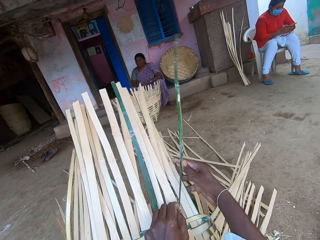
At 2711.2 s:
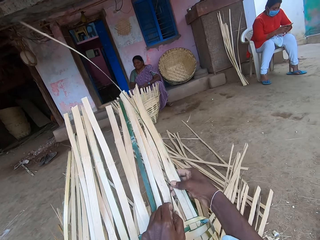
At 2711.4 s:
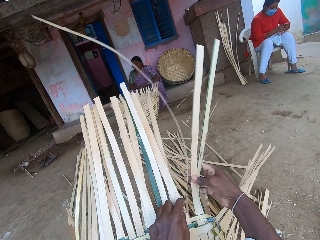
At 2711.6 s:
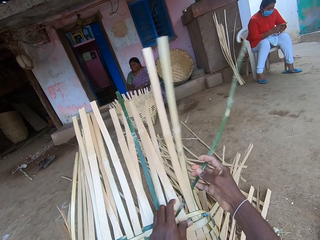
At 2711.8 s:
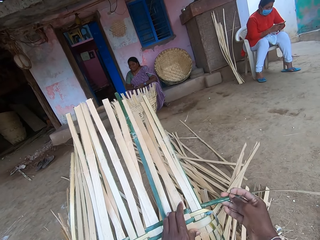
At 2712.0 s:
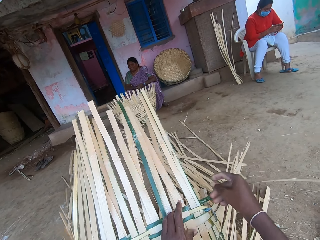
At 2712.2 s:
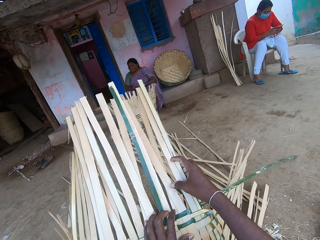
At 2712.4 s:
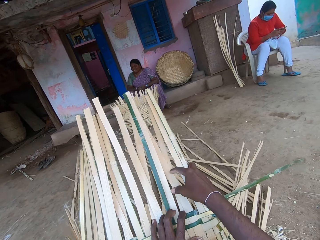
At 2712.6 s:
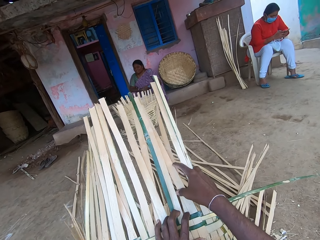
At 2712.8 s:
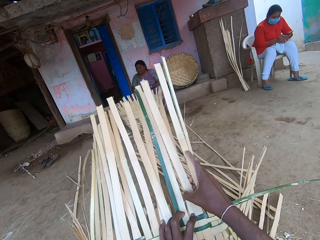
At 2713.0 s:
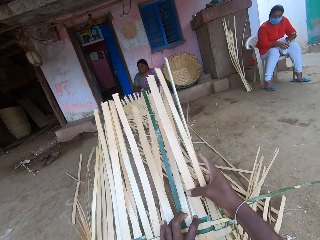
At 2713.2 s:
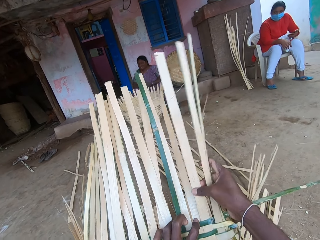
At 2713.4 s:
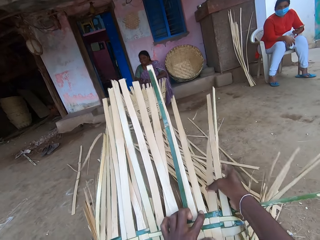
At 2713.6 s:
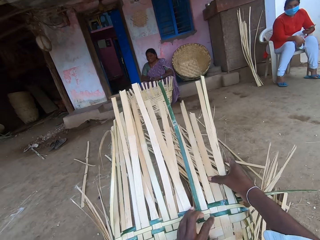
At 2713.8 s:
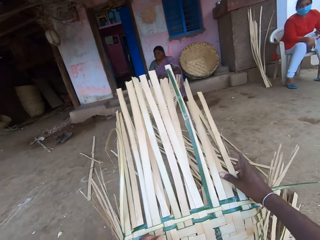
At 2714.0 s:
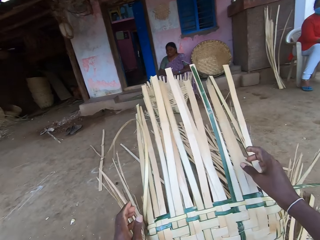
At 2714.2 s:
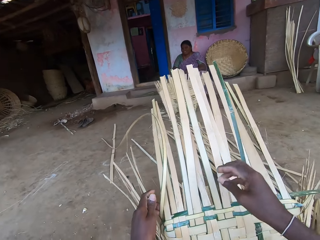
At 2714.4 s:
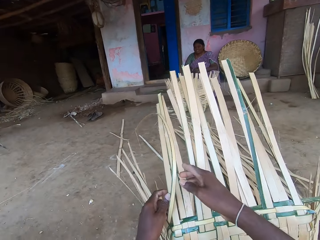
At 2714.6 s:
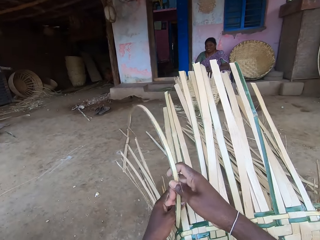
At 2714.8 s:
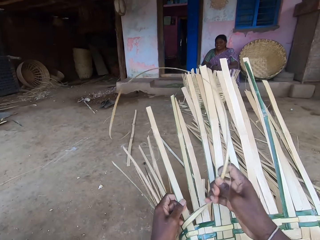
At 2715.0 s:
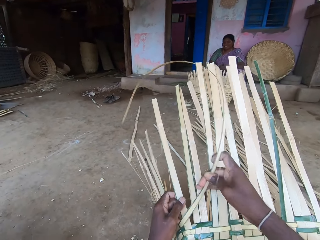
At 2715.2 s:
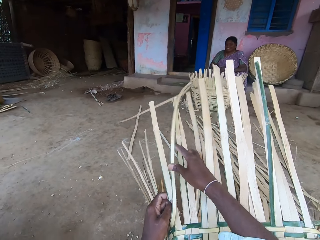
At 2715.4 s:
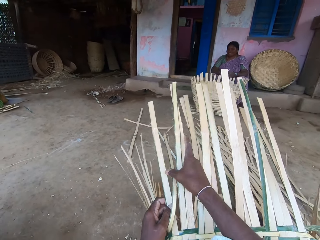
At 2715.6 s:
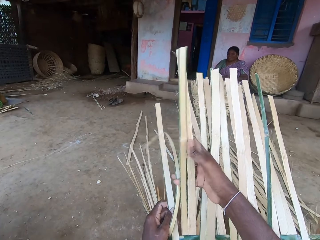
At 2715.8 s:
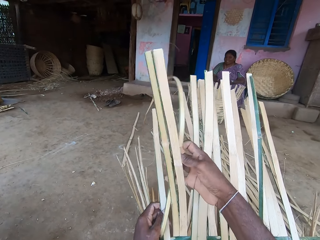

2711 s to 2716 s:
A woman operates the phones in her hands. The camera wearer adjusts the basket's bamboo strips with his right hand. He weaves the basket with the bamboo strip in his hands.

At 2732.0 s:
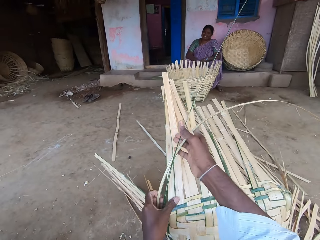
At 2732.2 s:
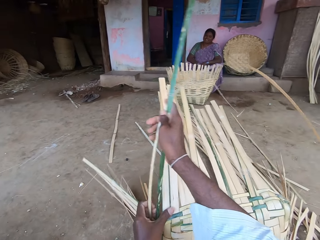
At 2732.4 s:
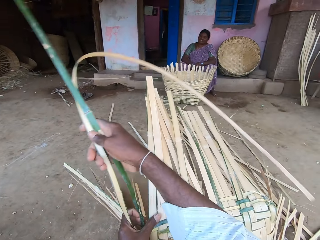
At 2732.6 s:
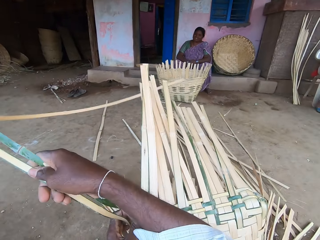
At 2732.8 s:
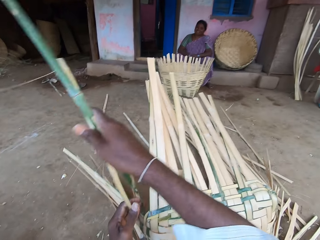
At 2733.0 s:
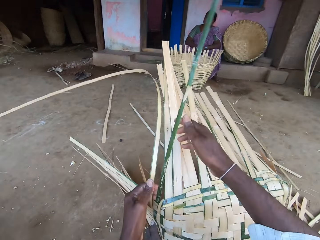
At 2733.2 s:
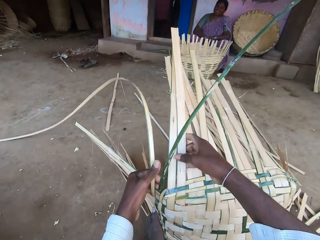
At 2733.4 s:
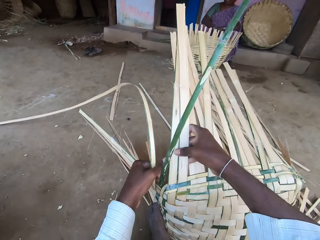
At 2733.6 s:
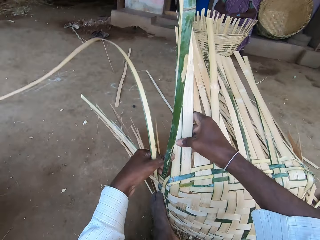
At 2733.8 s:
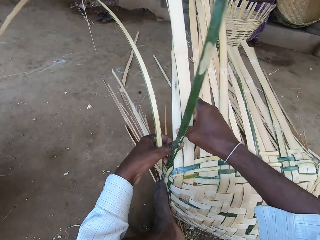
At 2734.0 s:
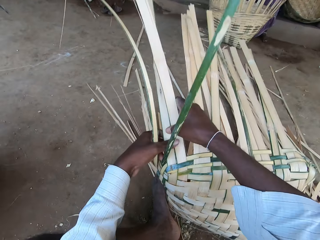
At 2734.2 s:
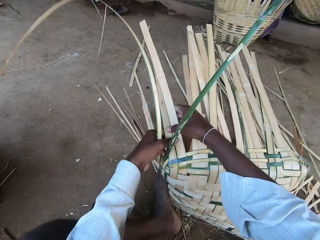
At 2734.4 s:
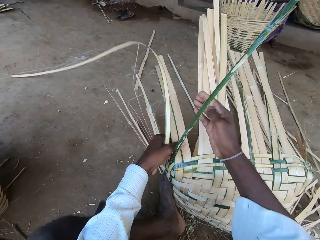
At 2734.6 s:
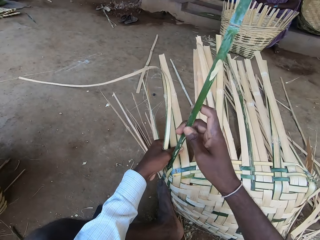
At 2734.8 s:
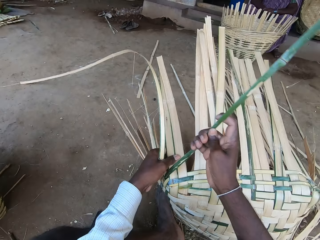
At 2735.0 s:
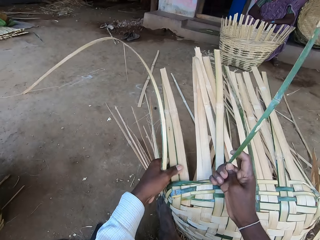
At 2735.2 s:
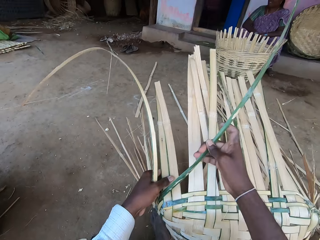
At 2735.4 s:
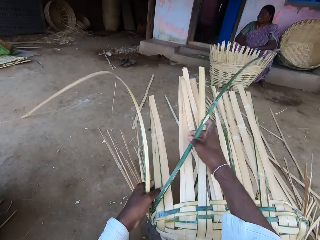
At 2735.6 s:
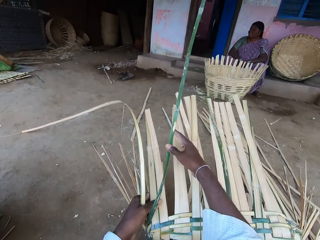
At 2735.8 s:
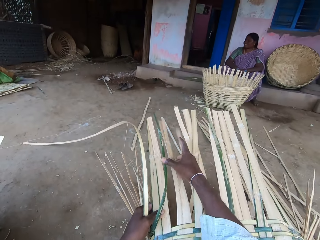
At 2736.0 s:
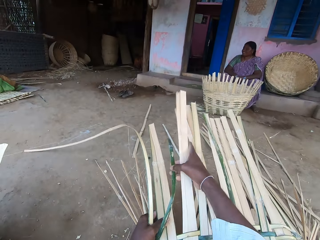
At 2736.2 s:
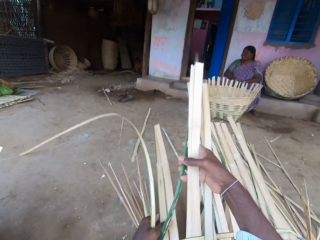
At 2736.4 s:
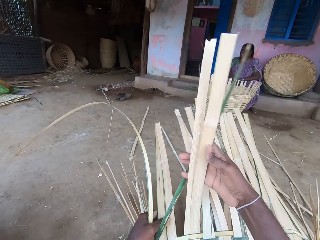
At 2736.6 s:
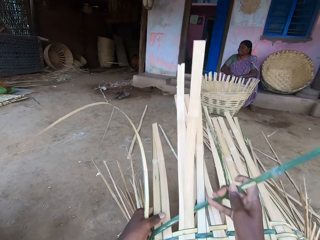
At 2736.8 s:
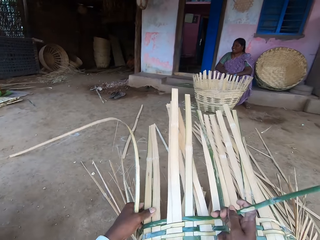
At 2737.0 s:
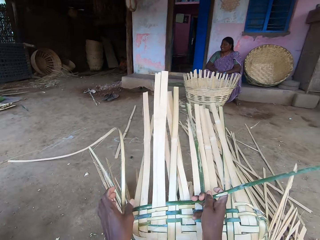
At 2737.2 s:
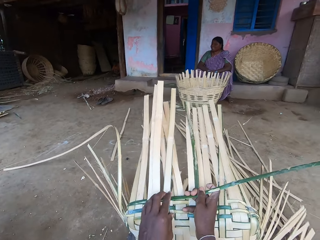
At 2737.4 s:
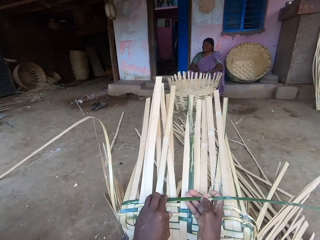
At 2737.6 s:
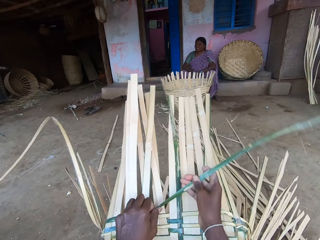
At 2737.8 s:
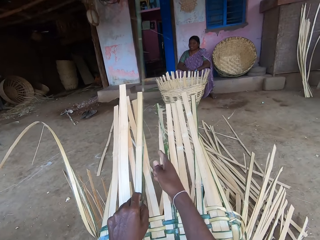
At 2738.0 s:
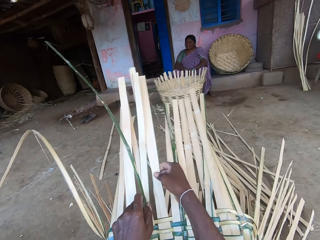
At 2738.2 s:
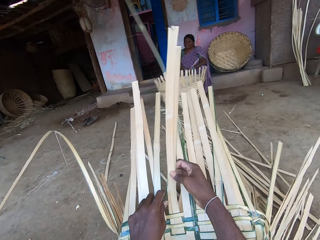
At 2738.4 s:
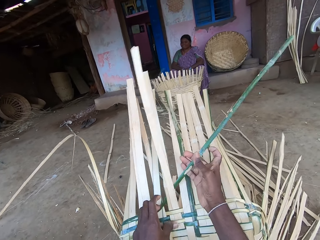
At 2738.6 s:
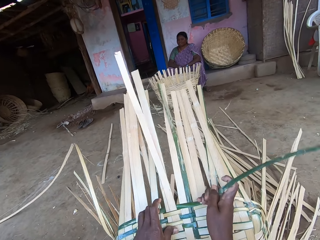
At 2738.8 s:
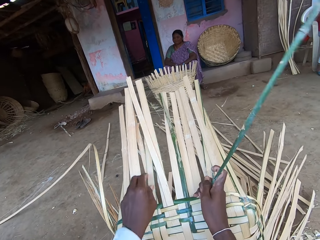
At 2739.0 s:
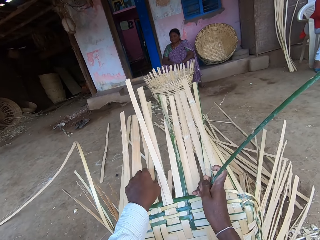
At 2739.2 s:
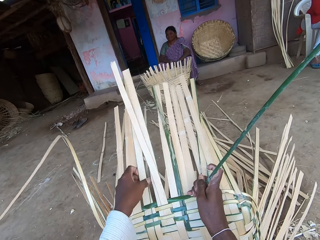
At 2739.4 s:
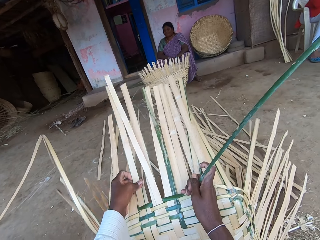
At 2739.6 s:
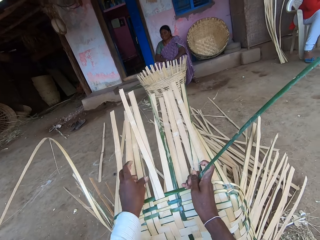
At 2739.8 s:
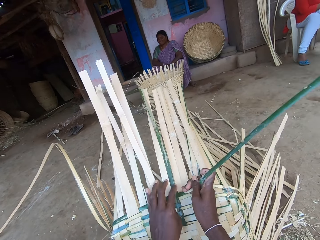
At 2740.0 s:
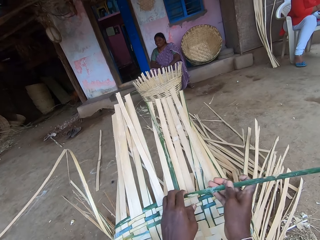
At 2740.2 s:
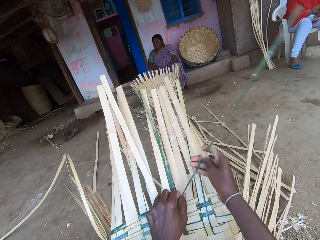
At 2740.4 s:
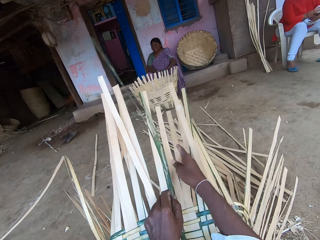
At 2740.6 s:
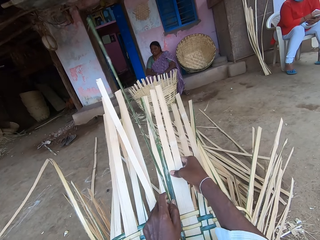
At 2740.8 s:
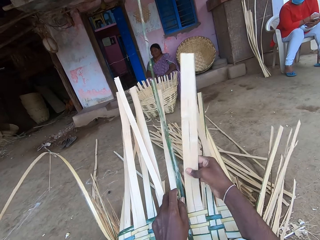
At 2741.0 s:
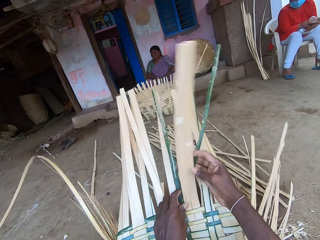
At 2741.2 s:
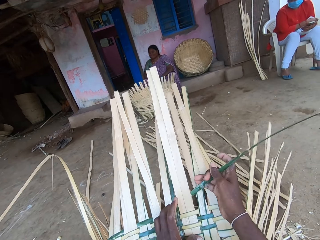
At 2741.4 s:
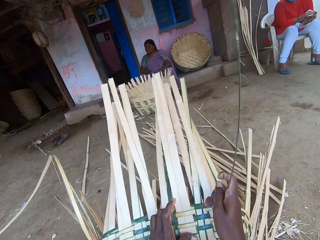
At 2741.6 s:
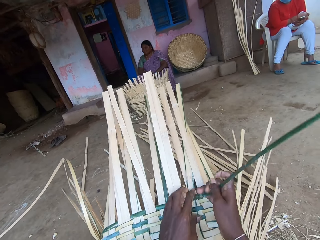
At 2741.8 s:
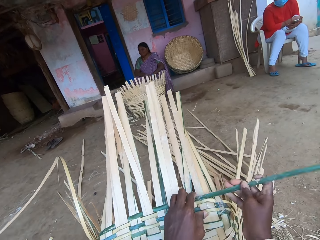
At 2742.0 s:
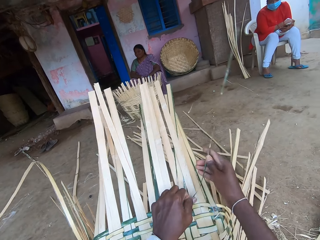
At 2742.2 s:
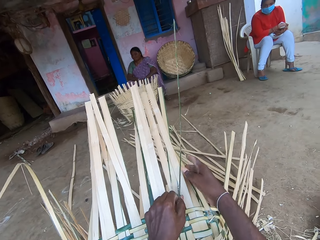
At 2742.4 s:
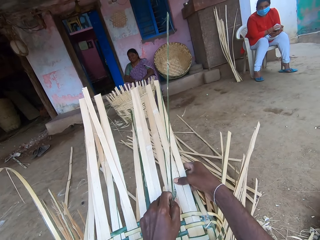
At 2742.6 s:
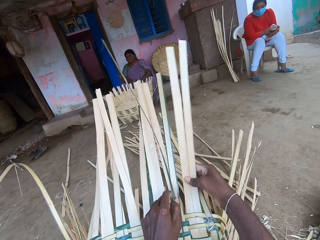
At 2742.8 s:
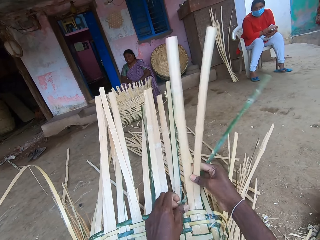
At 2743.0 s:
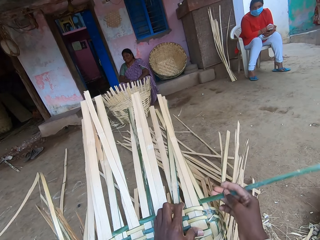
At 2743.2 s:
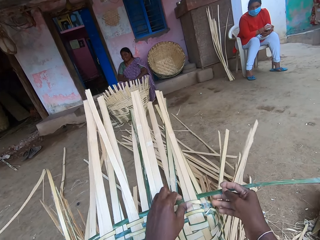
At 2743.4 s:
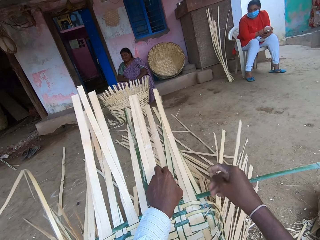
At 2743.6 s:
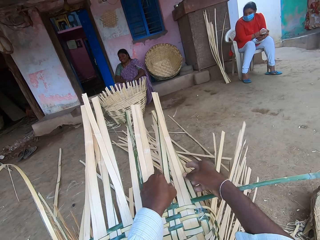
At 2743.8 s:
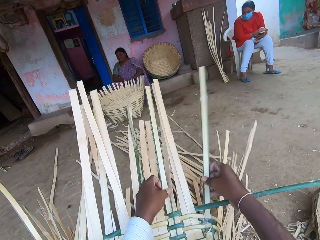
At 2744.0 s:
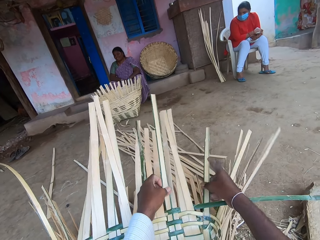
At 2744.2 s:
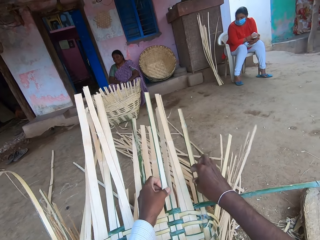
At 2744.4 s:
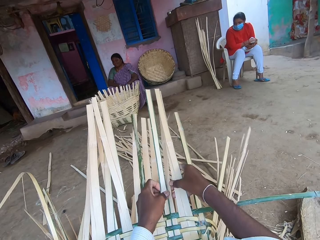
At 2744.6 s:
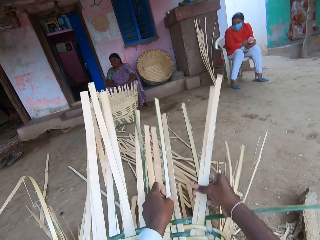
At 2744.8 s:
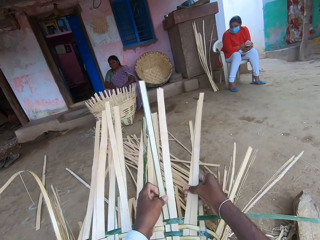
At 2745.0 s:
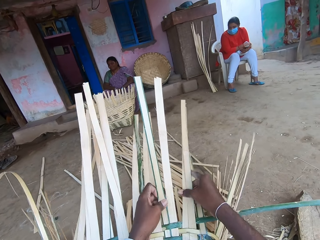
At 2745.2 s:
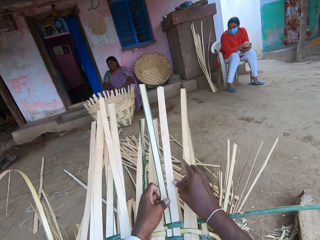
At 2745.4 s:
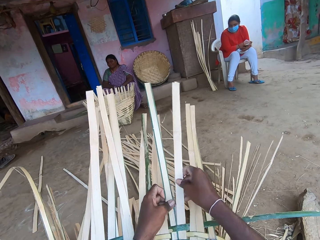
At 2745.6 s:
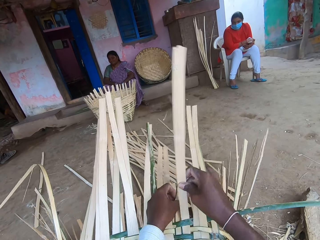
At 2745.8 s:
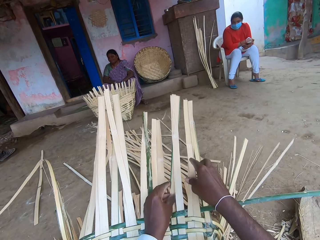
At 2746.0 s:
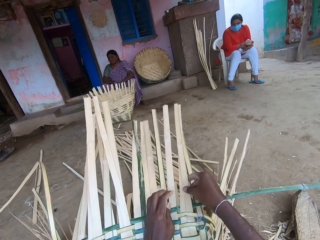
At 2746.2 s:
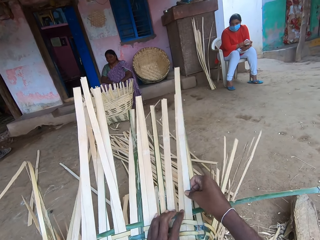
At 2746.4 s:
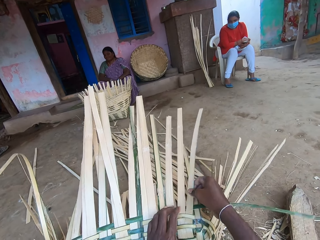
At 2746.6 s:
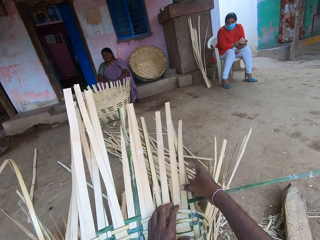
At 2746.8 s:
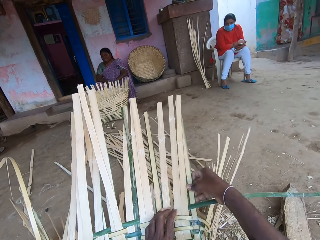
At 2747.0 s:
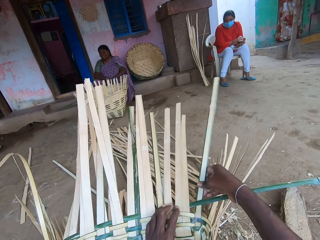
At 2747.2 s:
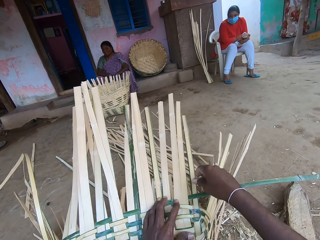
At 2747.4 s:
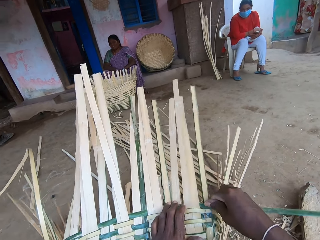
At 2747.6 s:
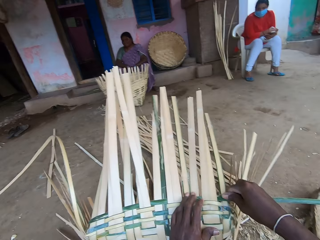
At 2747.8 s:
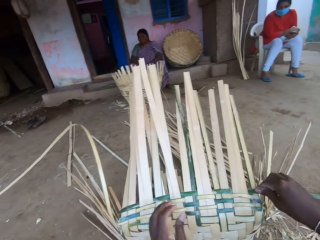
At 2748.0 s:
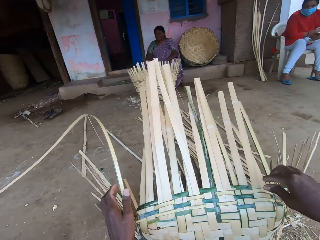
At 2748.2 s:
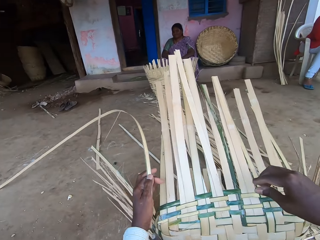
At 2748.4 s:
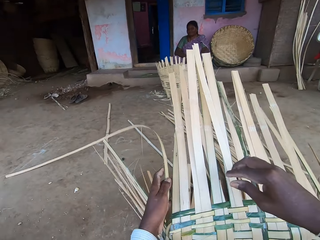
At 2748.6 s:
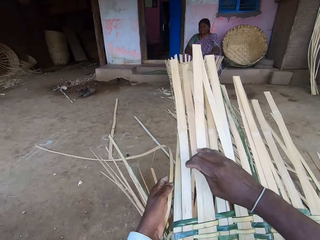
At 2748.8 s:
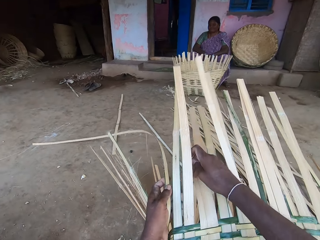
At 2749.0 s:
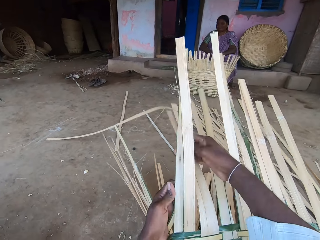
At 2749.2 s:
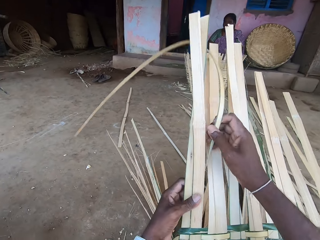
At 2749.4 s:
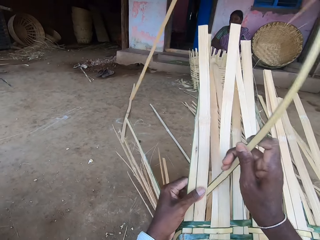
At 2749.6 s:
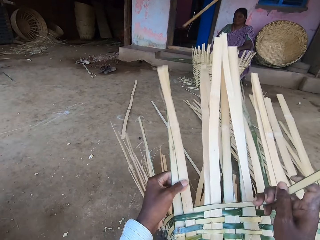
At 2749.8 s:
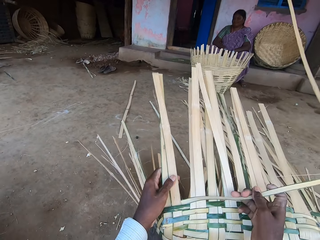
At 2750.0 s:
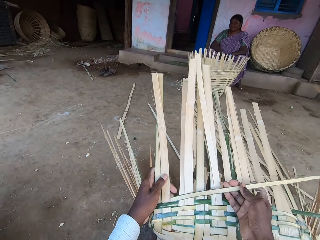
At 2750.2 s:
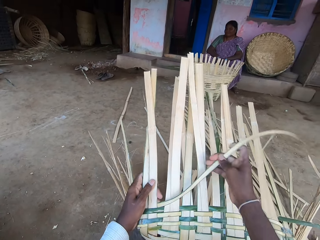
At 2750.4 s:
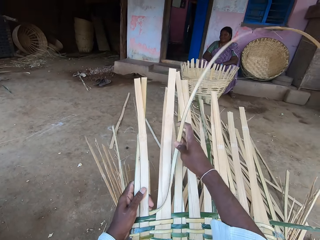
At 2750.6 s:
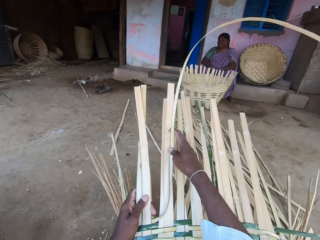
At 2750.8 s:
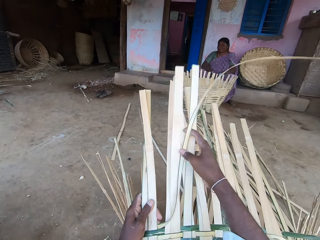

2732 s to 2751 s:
The camera wearer moves the reed. They weave the basket. They weave the basket repeatedly. They talk with a person.
